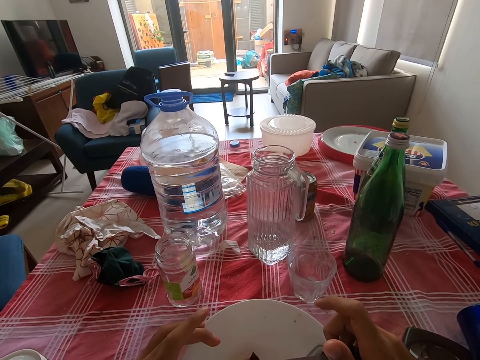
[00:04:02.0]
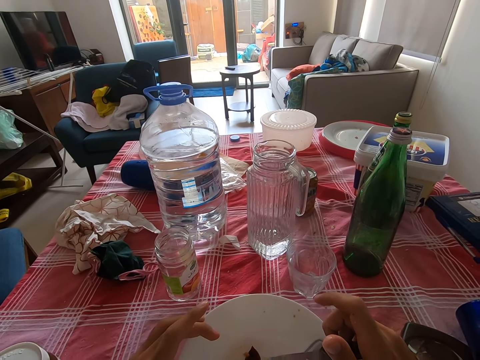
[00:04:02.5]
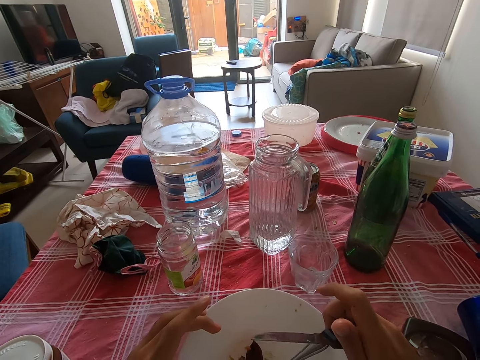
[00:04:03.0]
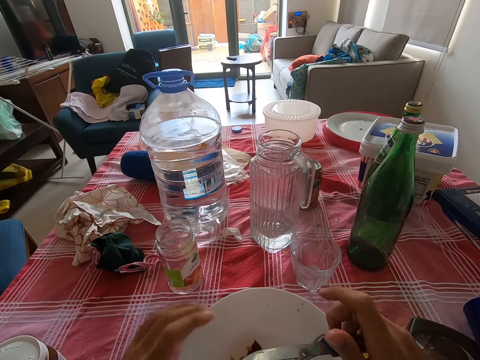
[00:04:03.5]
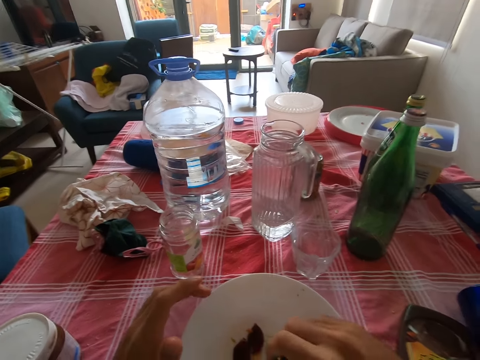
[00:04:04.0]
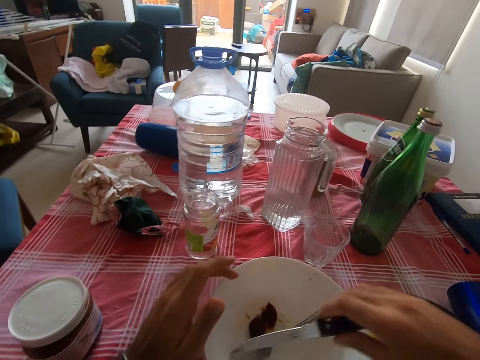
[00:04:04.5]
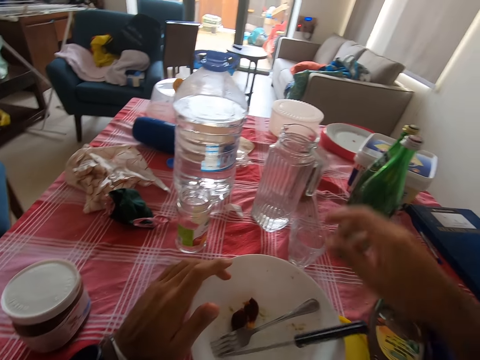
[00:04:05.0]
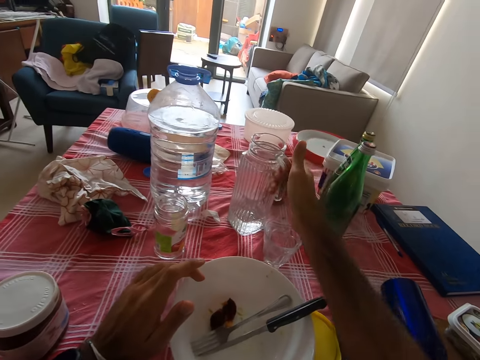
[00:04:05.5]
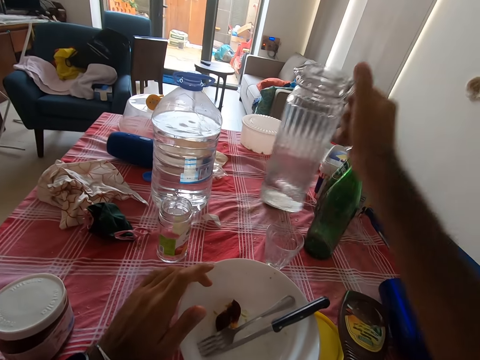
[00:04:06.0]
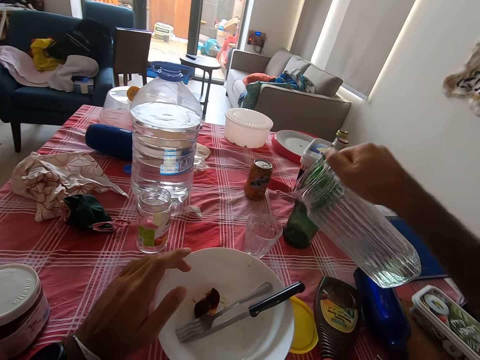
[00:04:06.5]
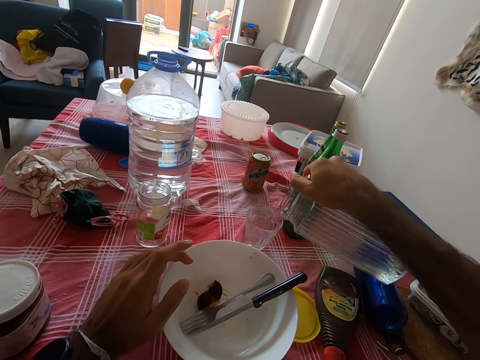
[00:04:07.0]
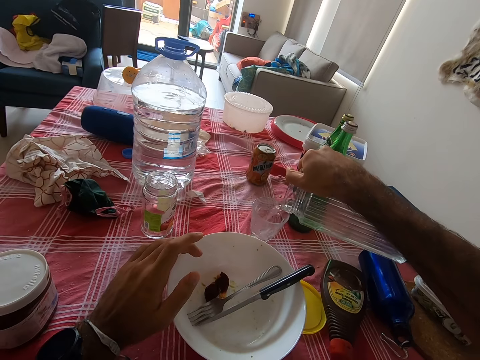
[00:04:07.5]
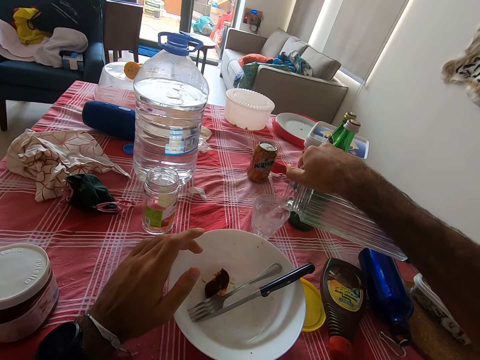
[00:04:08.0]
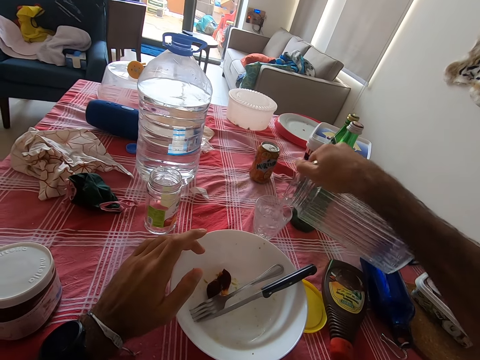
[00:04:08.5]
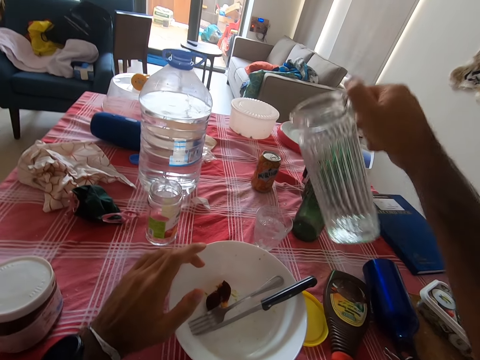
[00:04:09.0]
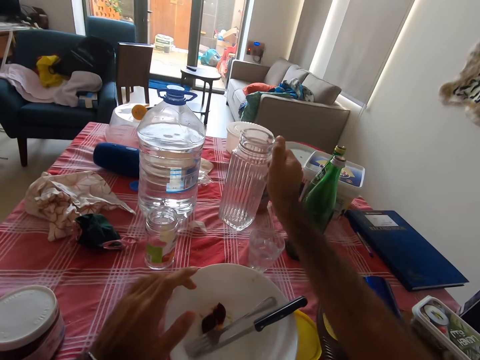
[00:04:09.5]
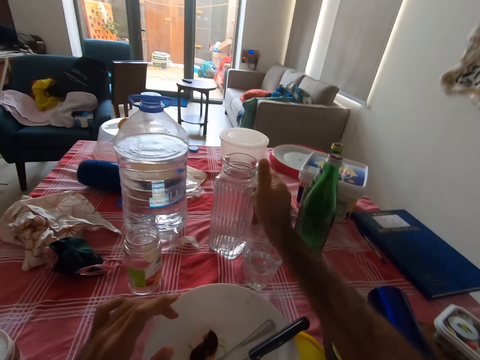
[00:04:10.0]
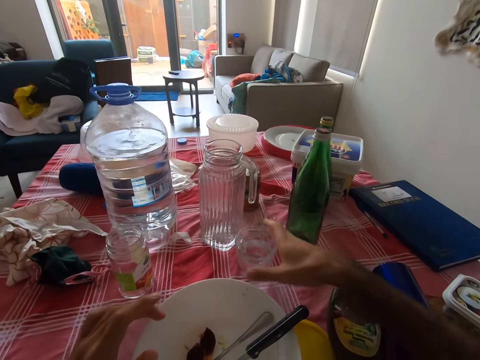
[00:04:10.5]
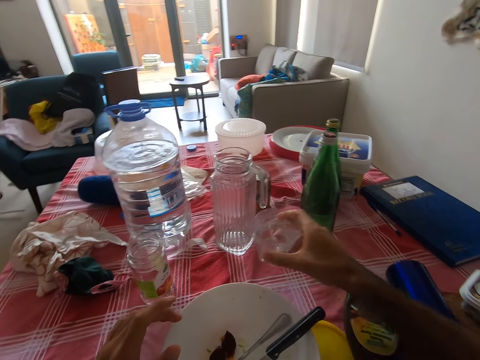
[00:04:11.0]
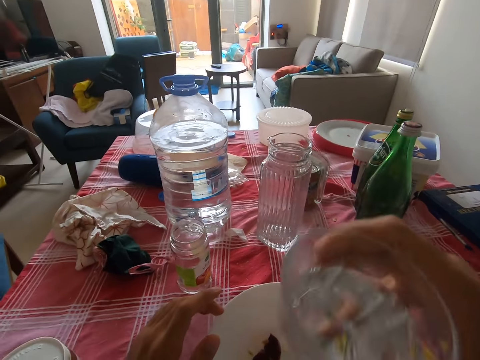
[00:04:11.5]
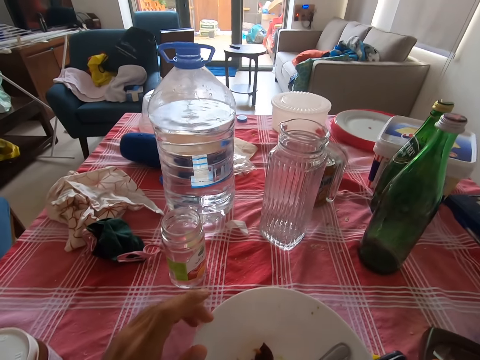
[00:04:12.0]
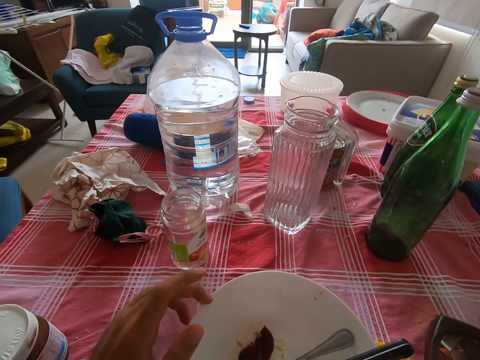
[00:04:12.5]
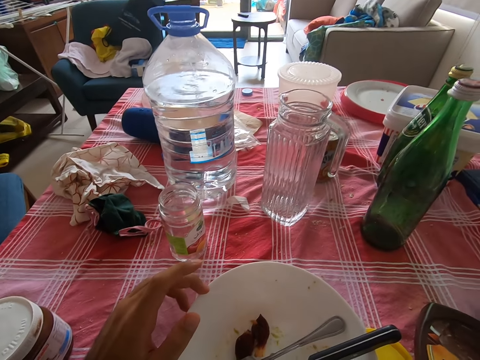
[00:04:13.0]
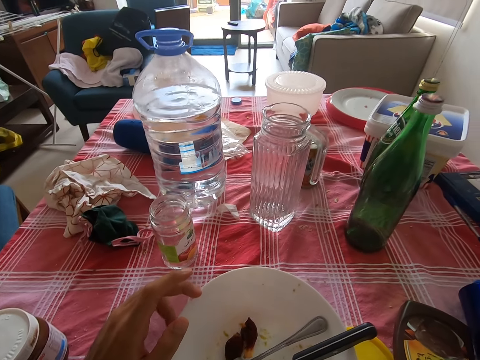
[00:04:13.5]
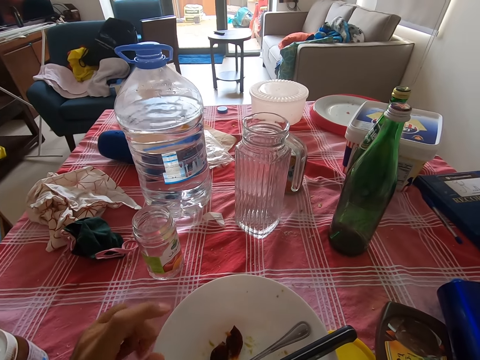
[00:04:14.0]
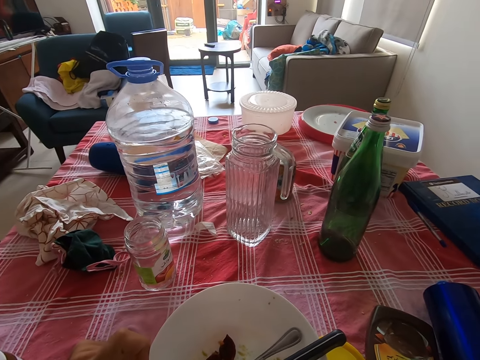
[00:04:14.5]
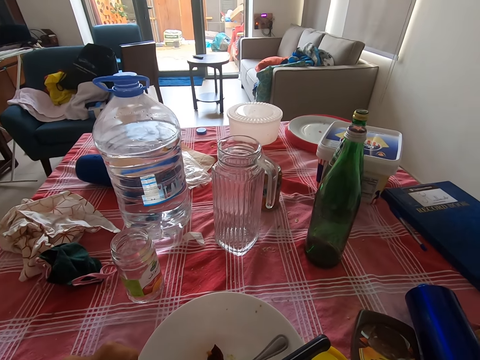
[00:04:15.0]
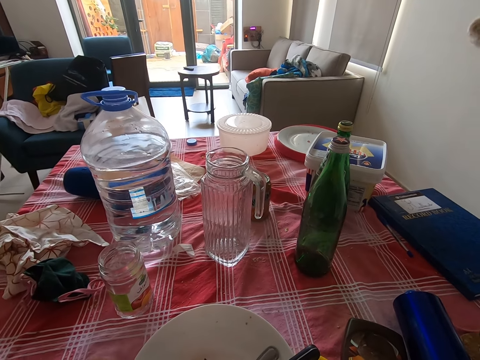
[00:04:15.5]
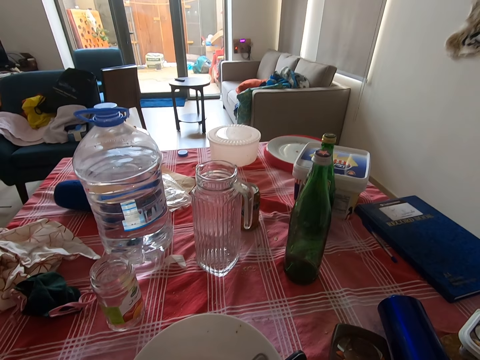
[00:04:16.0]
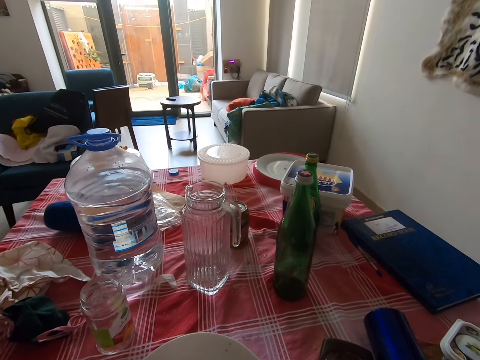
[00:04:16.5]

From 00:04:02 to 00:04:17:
The camera wearer places a knife on the plate. They pick up a jug. They pour water into the glass. They place the jug on the table. They pick up the glass of water. They drink from the glass.

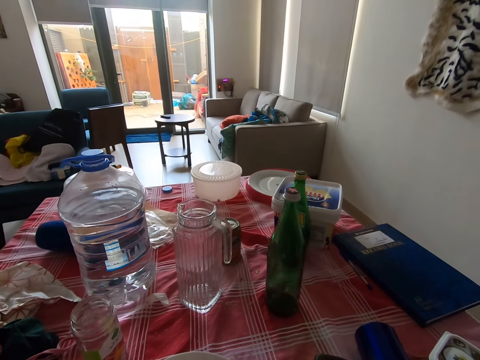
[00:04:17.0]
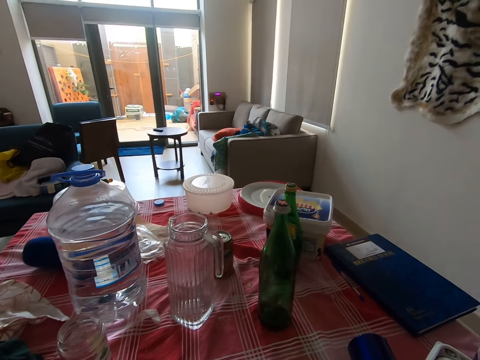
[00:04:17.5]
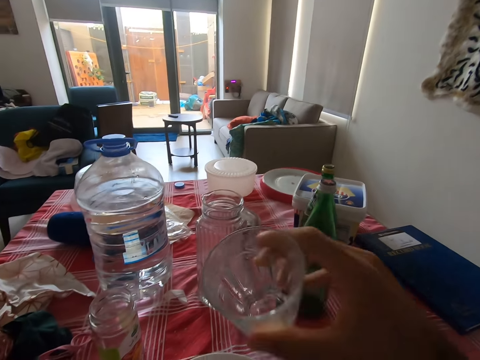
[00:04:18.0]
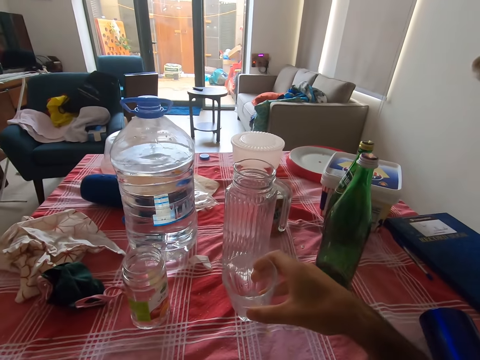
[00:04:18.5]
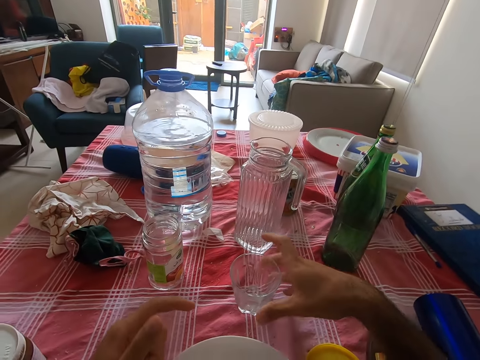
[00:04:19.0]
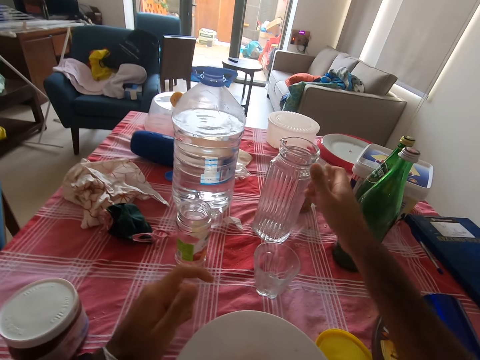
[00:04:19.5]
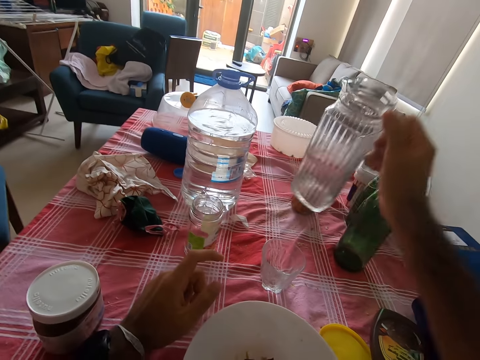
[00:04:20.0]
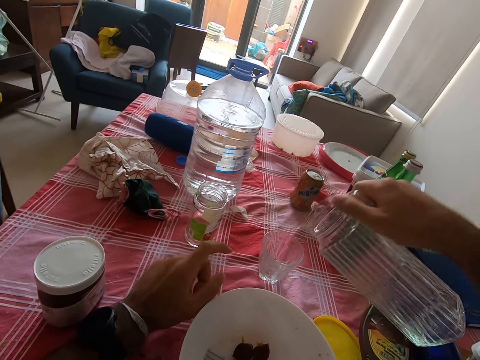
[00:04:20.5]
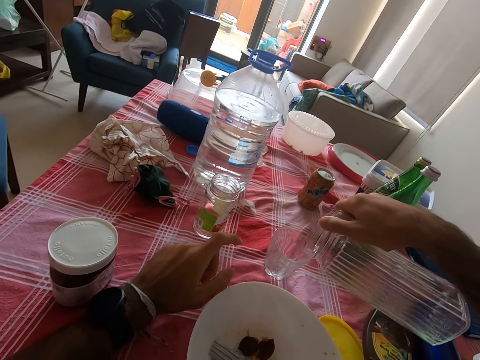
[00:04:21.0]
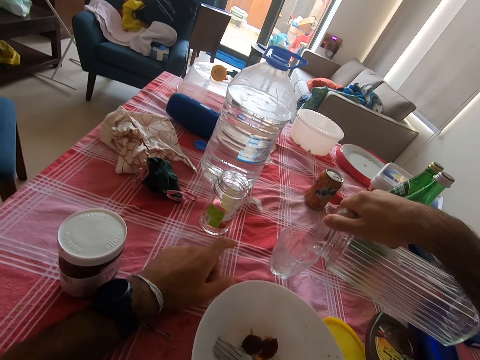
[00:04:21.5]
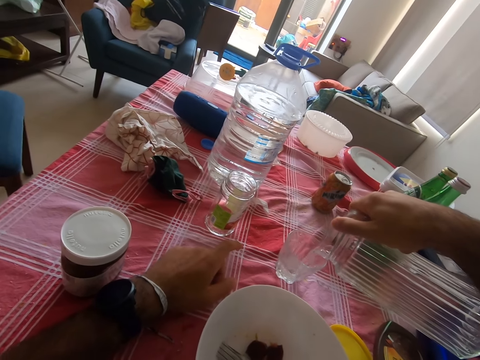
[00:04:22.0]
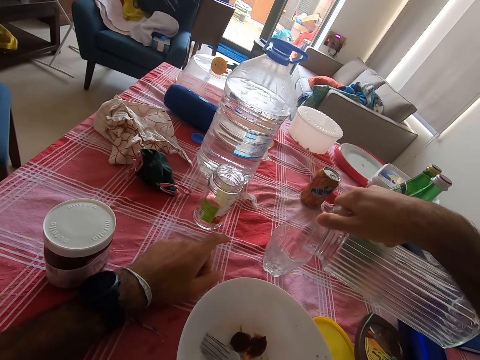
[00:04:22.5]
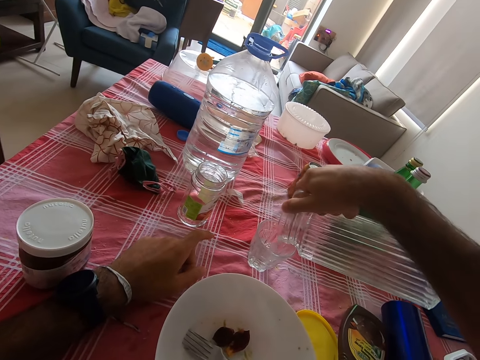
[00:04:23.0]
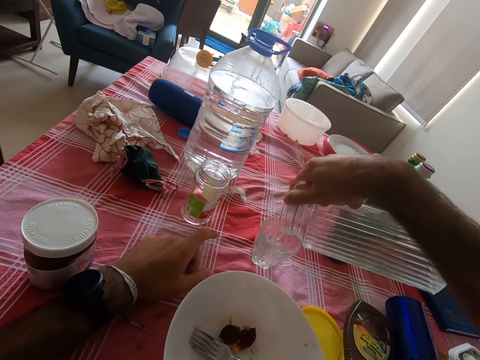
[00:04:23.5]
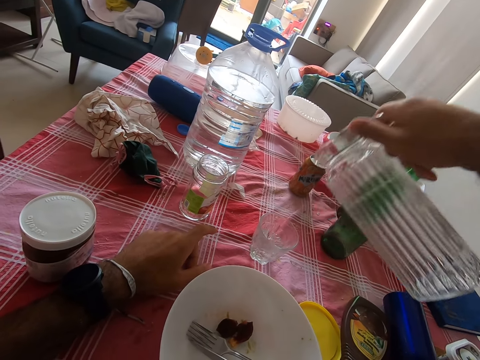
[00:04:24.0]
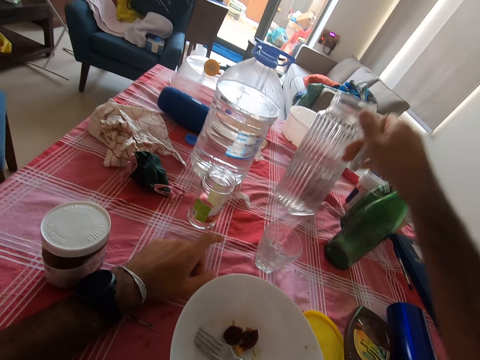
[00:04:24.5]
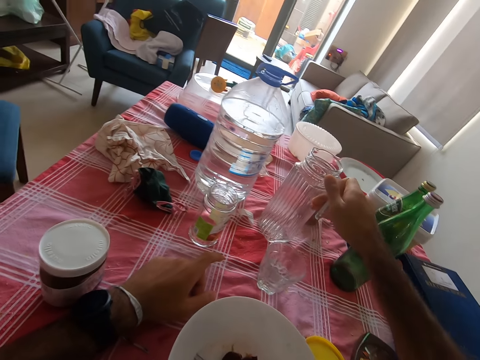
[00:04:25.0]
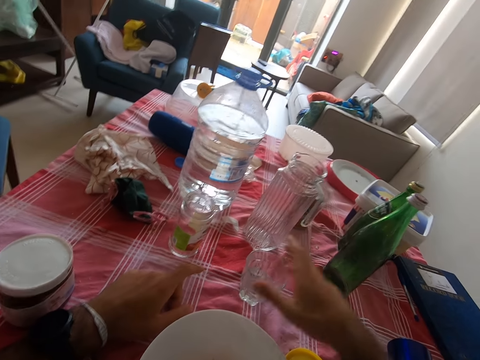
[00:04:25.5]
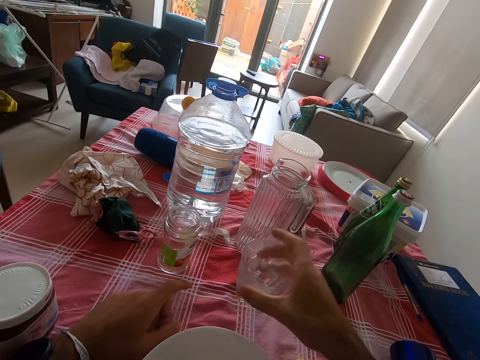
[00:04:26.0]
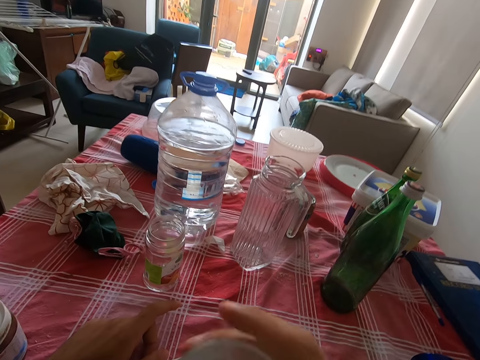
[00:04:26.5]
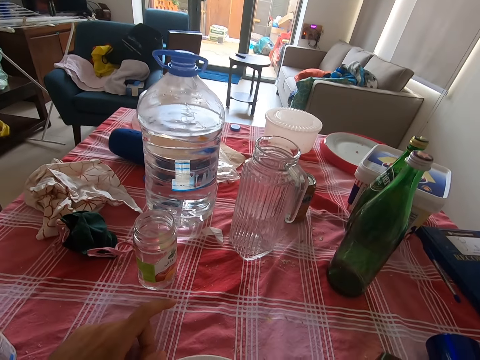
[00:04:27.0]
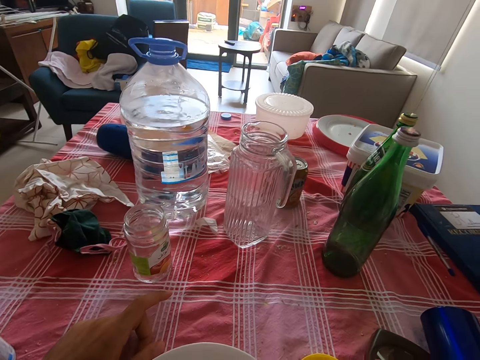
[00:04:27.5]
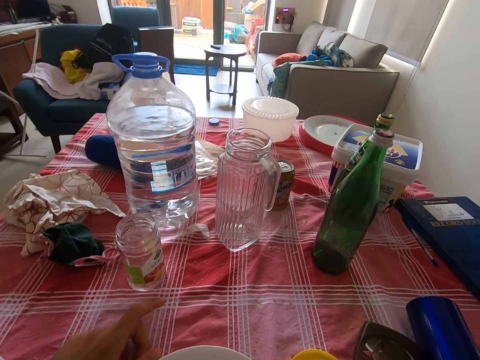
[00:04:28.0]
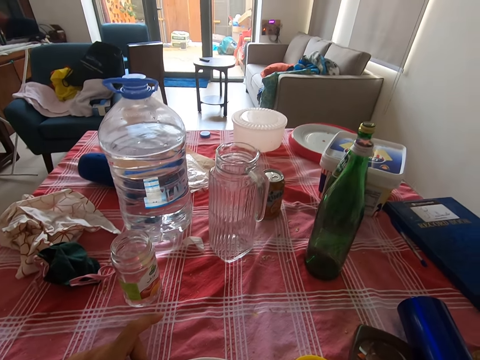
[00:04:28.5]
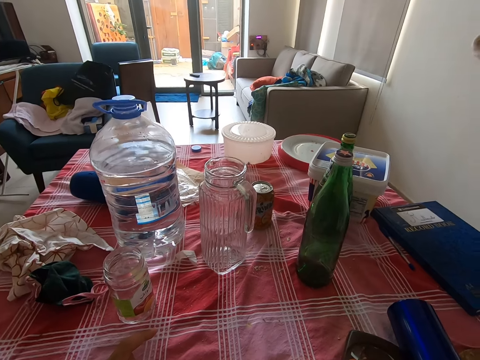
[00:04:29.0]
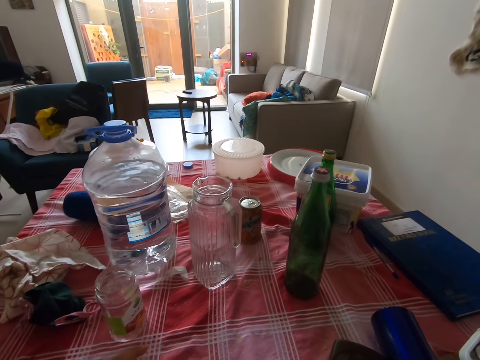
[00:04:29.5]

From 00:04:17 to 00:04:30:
The camera wearer puts a glass on the table. They pick up a jug. They pour water into the glass. They put the jug on the table. They pick up the glass of water from the table. They drink from the glass.
